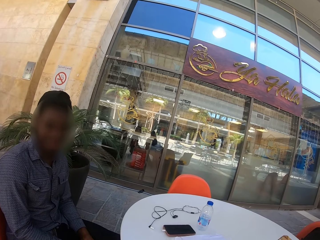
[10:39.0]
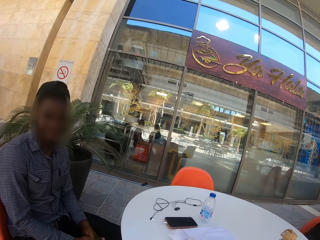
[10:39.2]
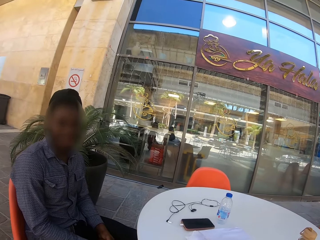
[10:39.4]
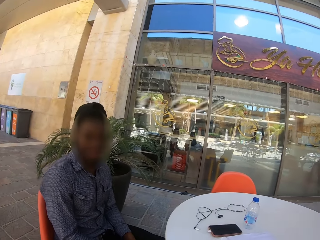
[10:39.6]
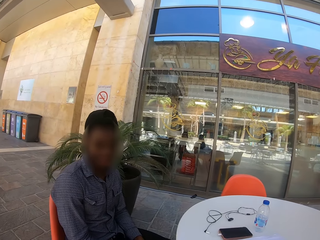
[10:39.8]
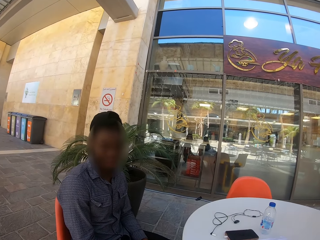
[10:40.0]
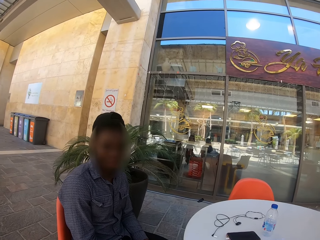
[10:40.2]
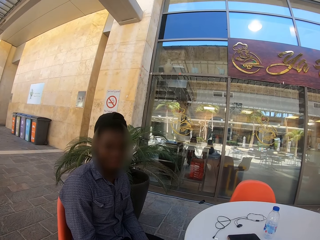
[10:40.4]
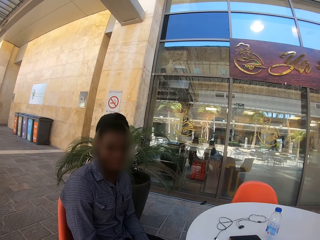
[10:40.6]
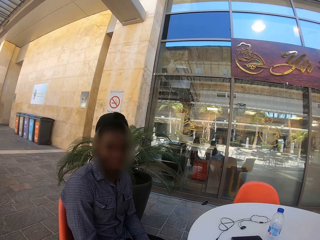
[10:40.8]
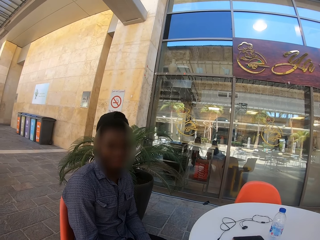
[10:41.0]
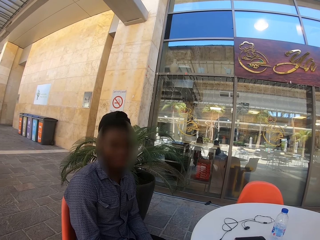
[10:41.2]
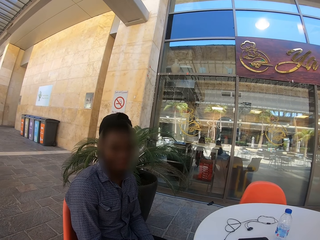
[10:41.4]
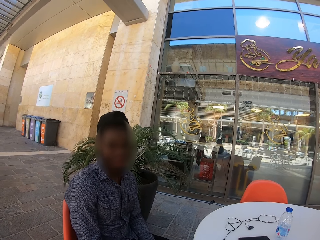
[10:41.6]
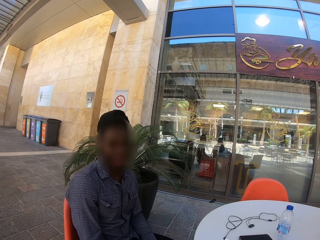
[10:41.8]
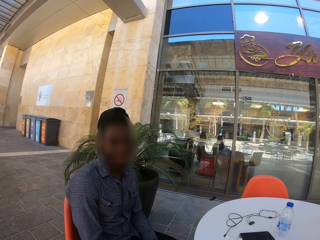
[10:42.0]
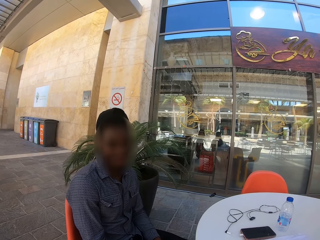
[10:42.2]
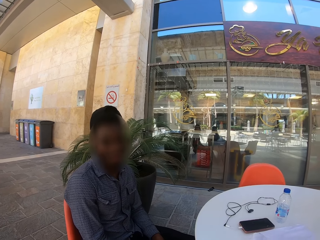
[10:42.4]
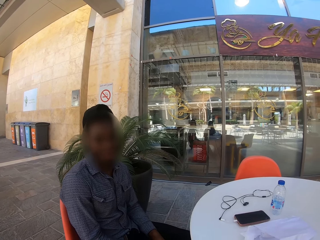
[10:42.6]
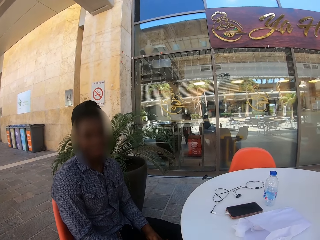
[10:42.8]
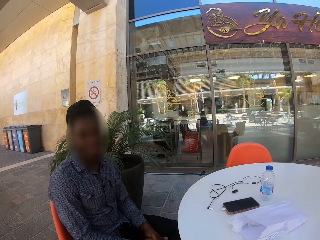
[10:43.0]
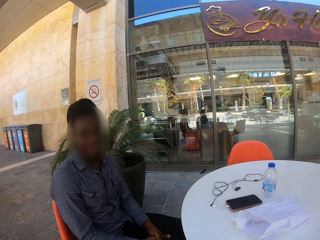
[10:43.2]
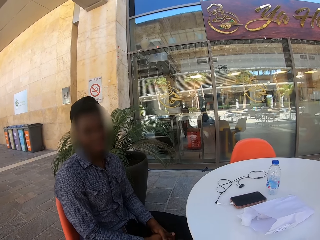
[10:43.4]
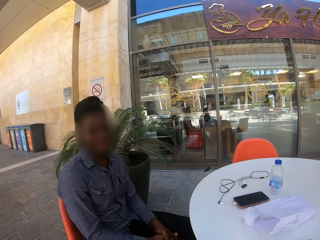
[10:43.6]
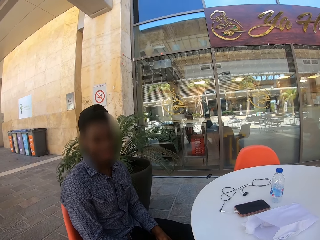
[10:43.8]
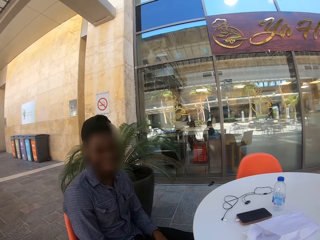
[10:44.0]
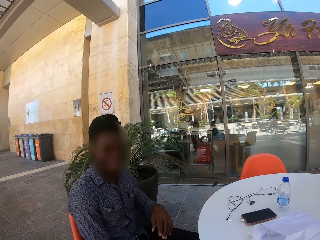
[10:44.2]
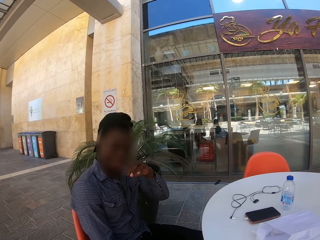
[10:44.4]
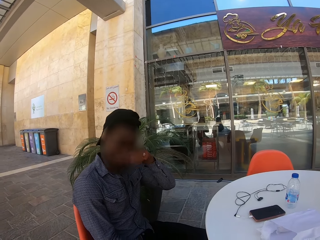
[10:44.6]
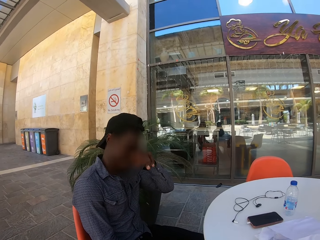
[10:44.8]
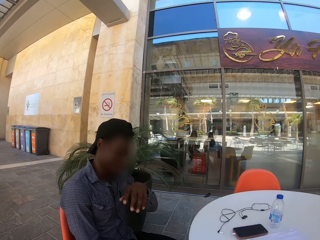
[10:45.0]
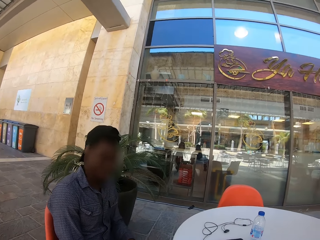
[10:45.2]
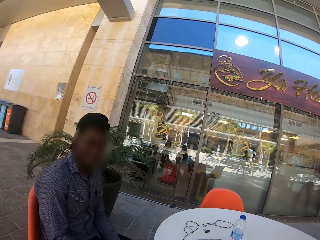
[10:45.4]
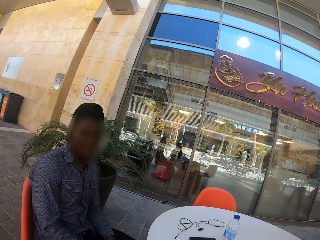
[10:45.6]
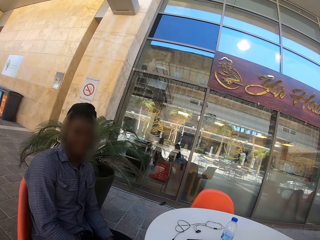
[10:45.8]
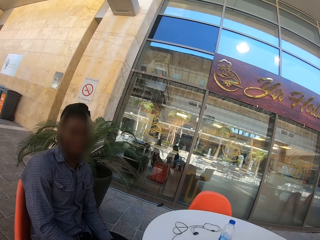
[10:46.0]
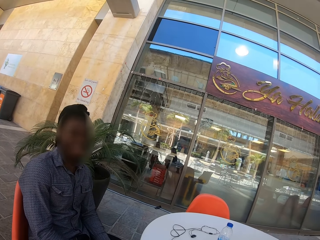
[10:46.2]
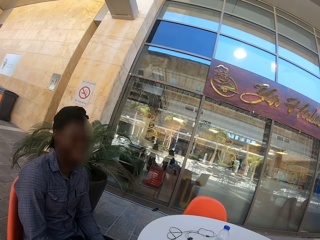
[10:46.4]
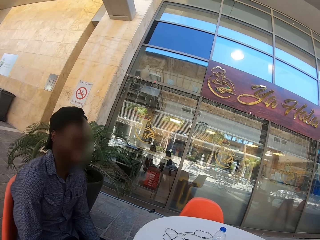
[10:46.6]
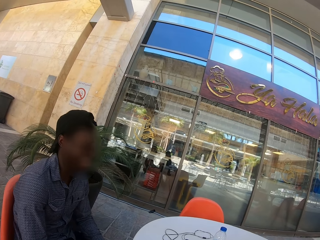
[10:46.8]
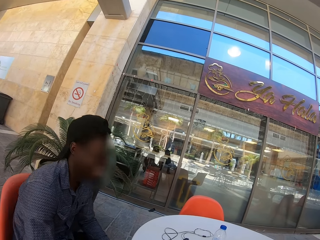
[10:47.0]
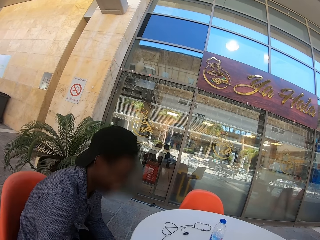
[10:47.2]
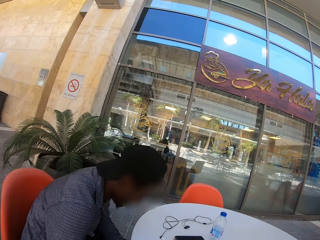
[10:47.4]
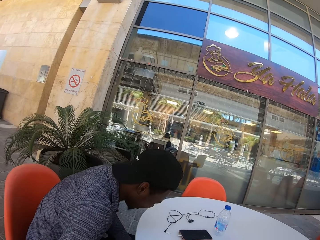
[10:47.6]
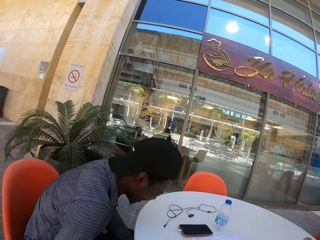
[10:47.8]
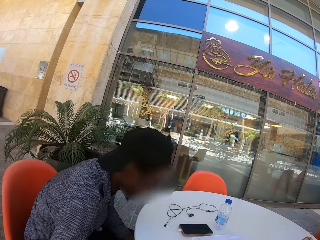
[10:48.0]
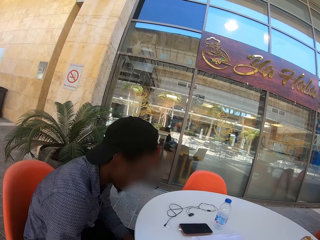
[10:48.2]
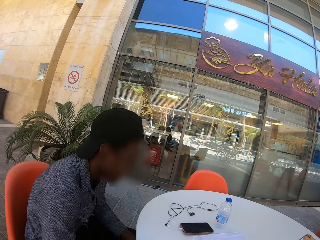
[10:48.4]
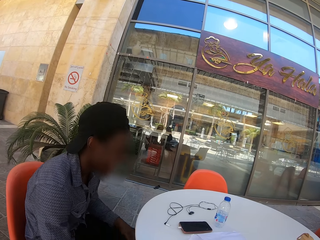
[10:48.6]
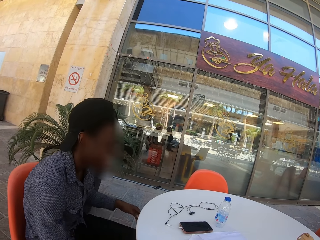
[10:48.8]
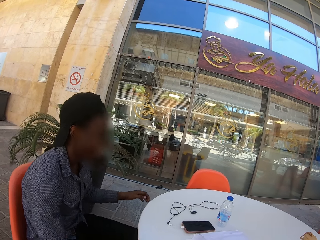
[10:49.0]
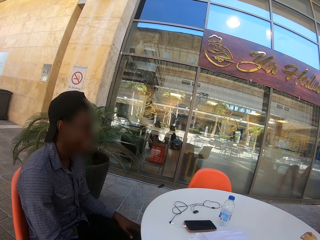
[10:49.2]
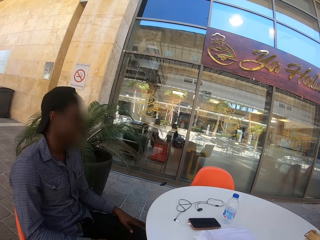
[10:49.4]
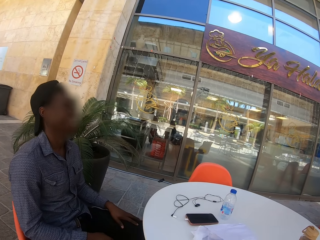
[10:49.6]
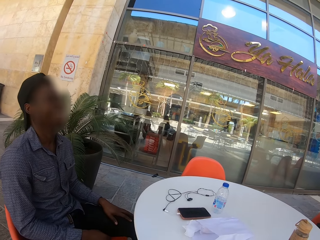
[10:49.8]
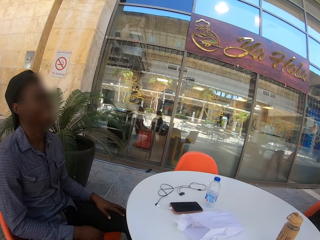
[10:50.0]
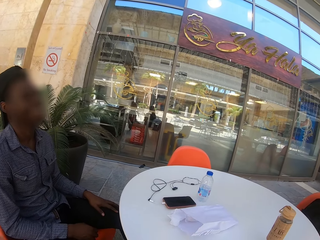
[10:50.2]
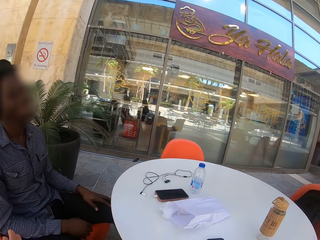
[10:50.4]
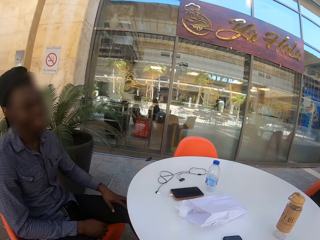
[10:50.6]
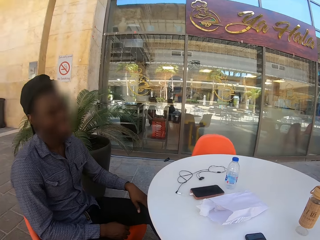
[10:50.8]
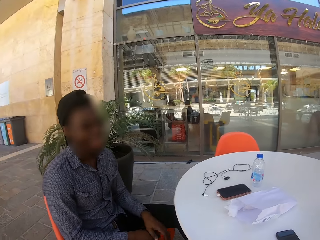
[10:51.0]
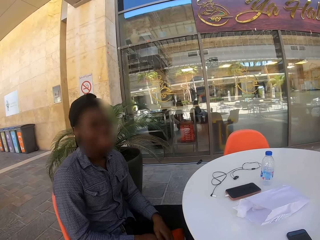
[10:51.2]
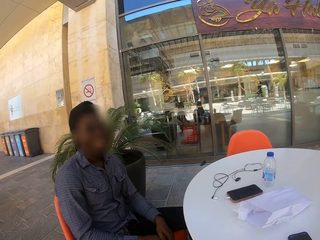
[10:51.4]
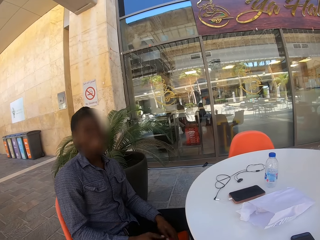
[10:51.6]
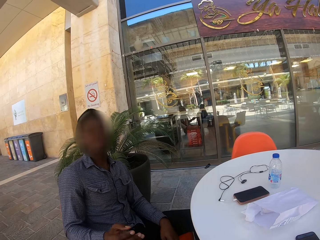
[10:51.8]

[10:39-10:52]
A man touches the face, bends and moves the hands.

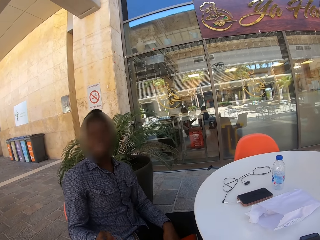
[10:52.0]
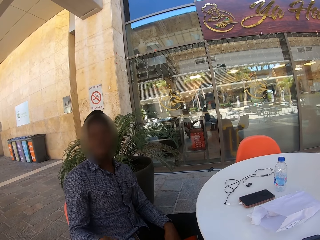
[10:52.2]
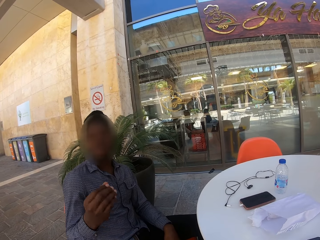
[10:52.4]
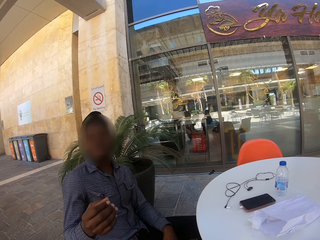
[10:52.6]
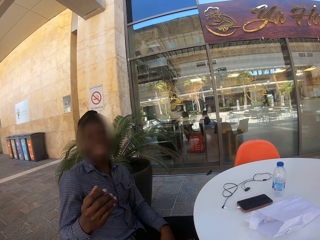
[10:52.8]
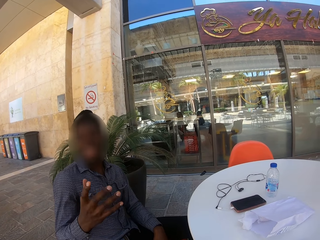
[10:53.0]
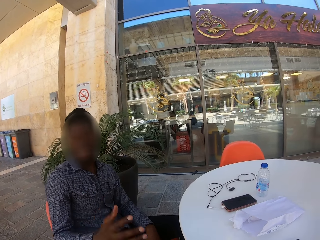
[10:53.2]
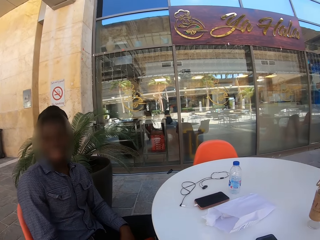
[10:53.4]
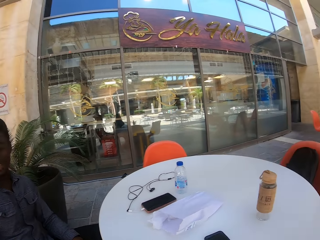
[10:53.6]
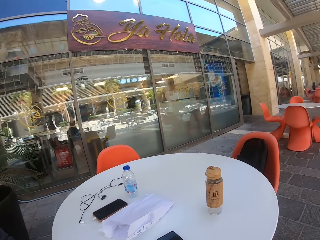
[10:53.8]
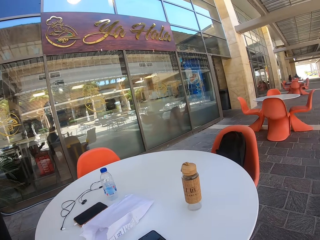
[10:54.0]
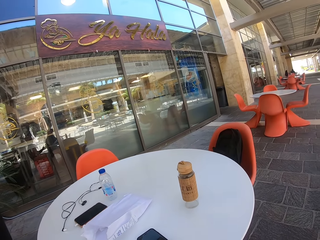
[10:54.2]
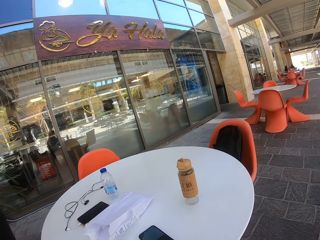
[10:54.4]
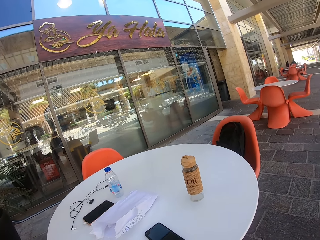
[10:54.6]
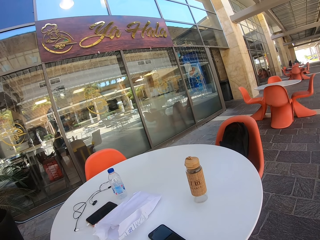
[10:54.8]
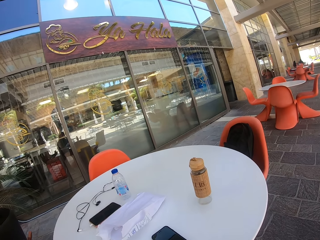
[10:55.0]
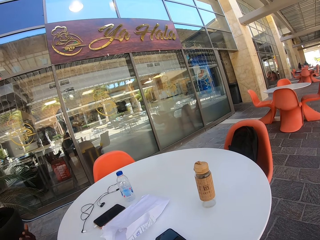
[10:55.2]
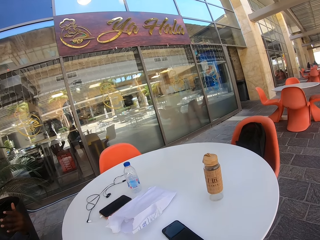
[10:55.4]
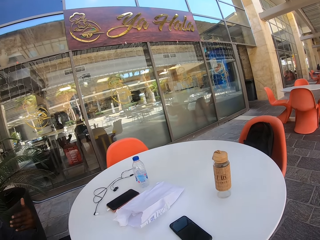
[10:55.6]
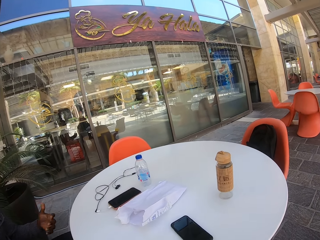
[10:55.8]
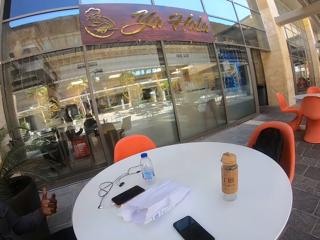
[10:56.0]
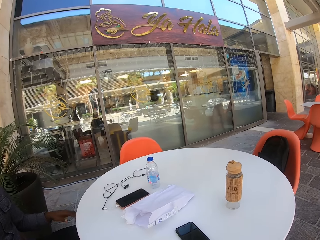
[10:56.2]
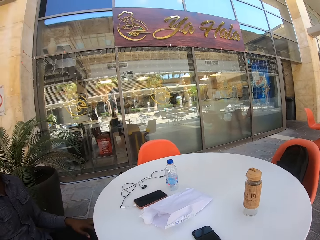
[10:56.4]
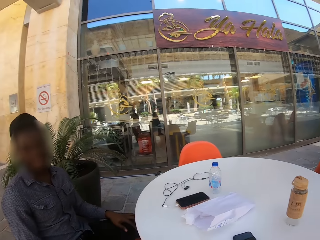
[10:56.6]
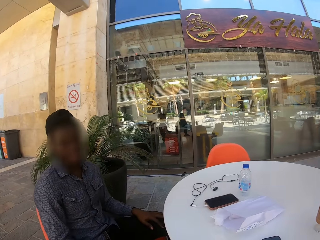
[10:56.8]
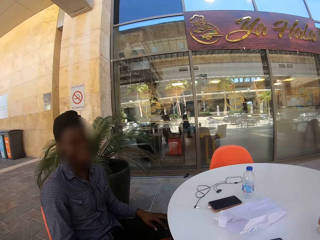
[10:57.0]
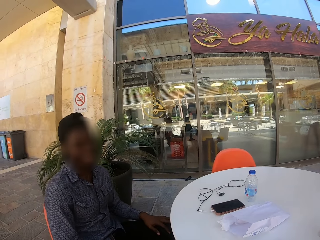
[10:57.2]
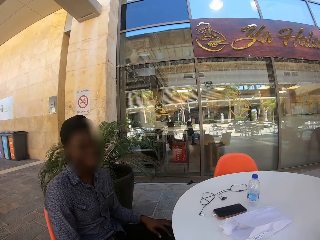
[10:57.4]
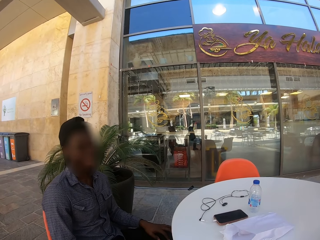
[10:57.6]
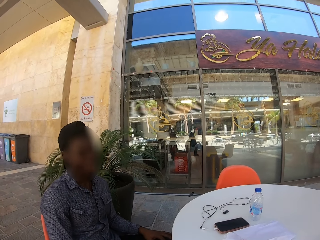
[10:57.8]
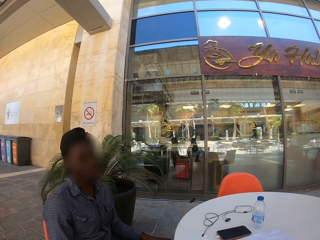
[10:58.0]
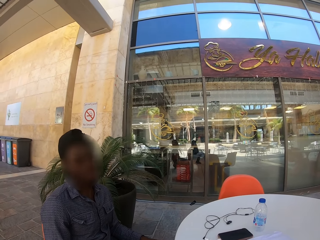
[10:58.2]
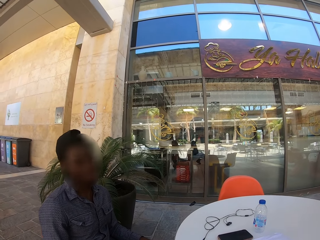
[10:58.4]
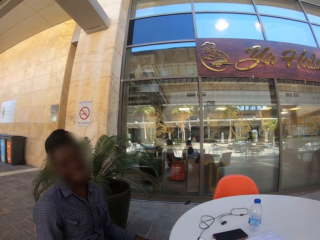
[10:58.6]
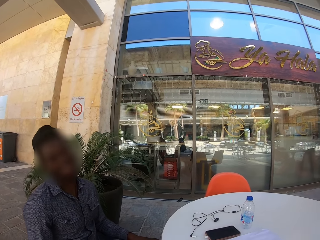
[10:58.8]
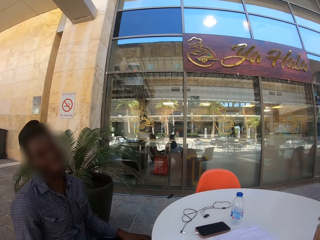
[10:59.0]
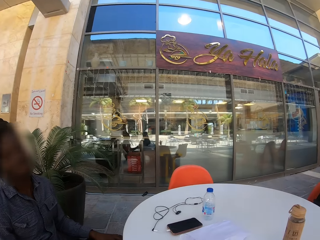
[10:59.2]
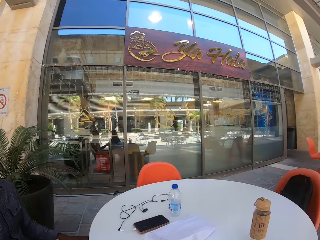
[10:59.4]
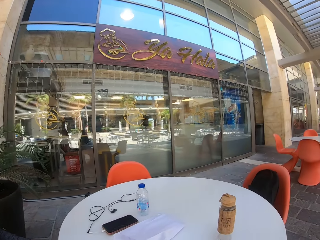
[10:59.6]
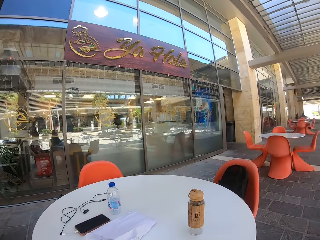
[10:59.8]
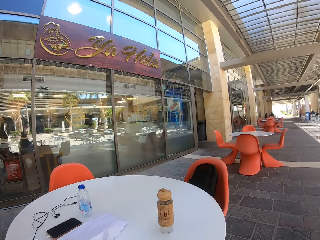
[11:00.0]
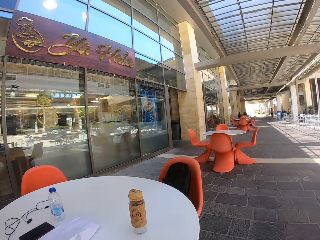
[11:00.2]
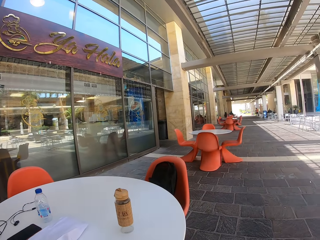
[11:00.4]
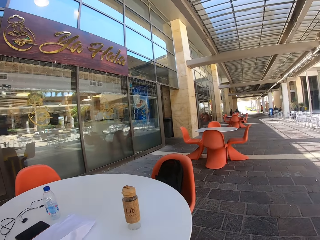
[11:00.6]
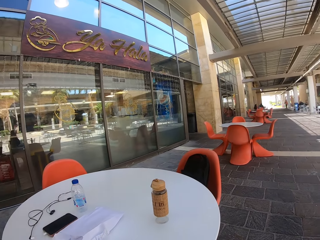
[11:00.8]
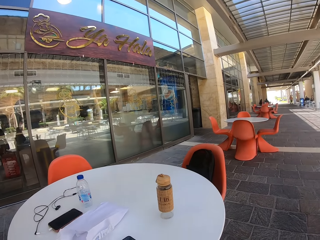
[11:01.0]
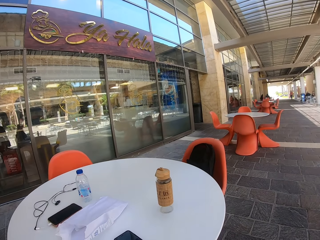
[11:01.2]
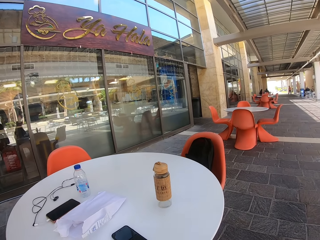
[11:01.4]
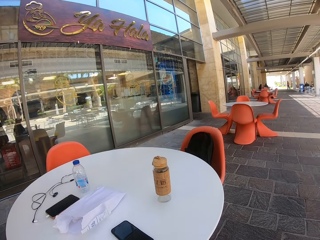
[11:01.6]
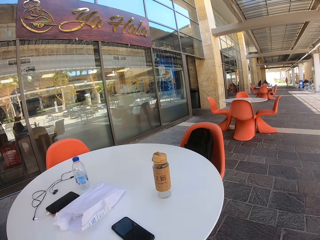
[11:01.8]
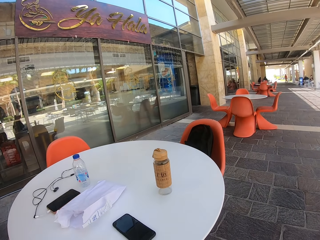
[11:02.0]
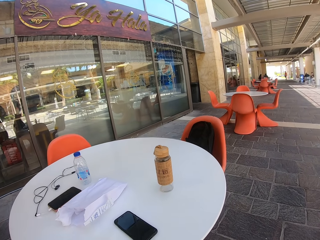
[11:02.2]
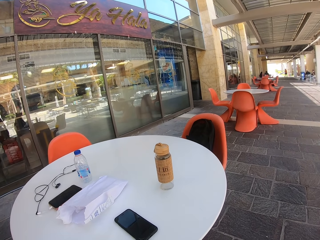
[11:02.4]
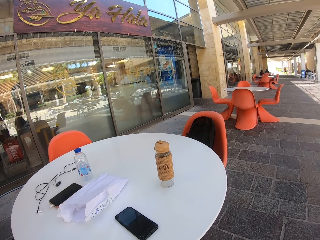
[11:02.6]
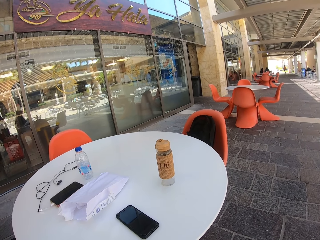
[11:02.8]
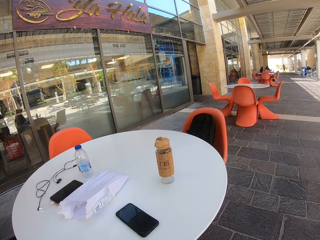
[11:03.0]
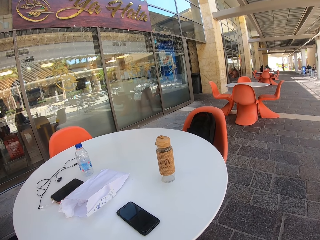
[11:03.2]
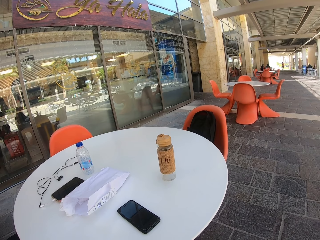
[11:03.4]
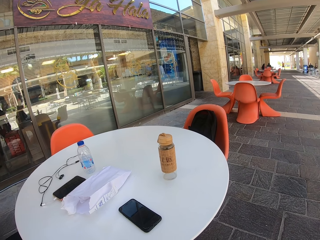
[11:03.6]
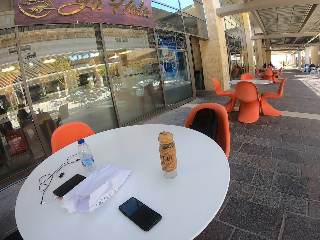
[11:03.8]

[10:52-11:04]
The camera wearer looks around. A person speaks to the camera wearer. The camera wearer looks around.
